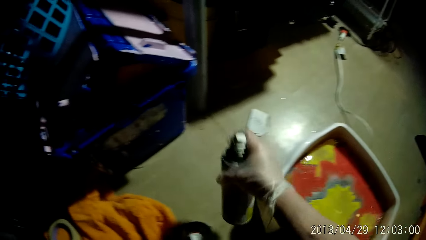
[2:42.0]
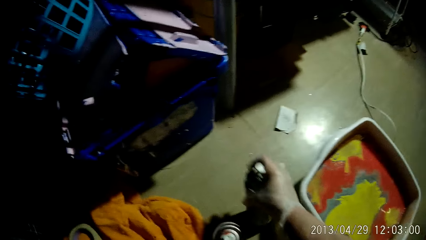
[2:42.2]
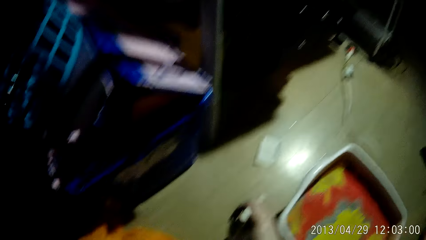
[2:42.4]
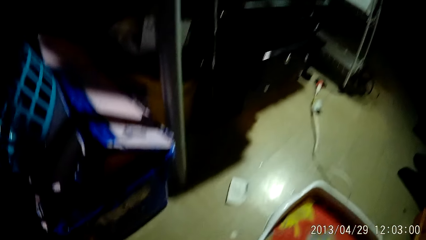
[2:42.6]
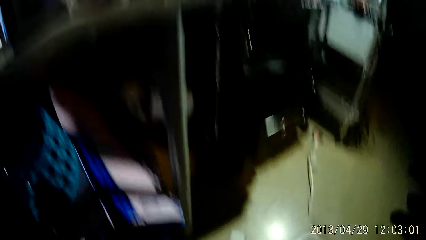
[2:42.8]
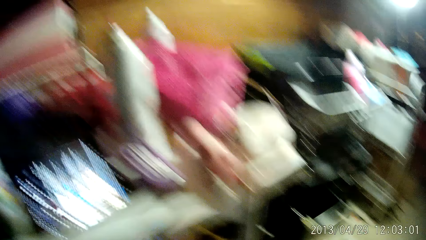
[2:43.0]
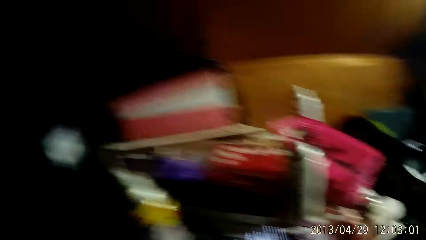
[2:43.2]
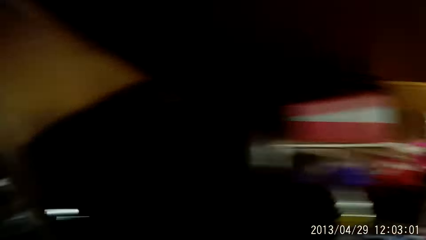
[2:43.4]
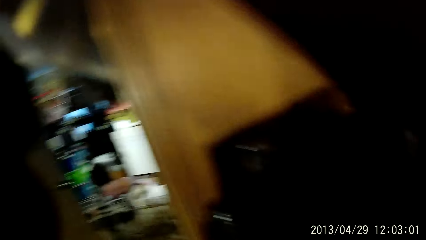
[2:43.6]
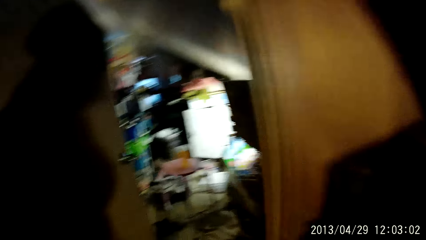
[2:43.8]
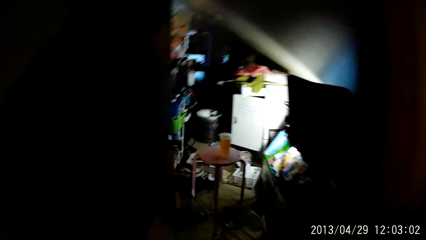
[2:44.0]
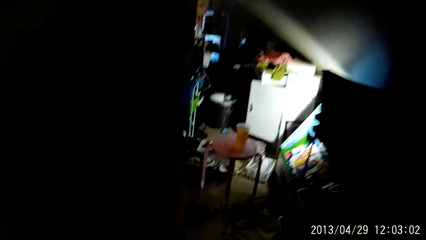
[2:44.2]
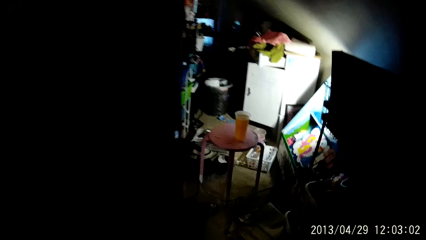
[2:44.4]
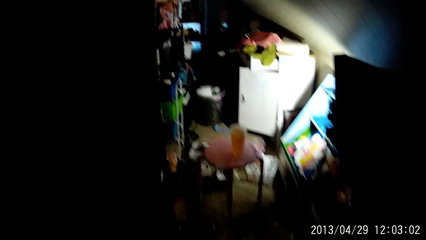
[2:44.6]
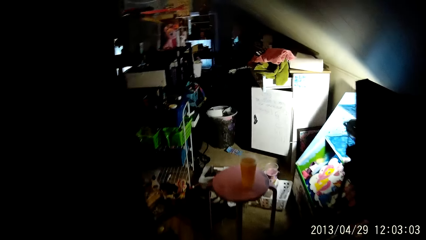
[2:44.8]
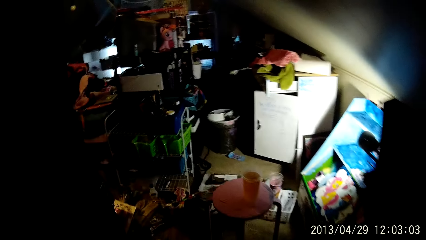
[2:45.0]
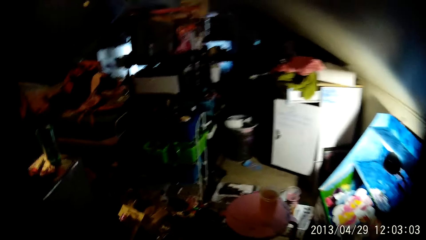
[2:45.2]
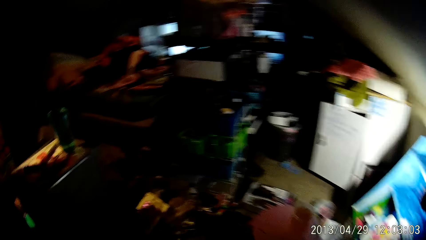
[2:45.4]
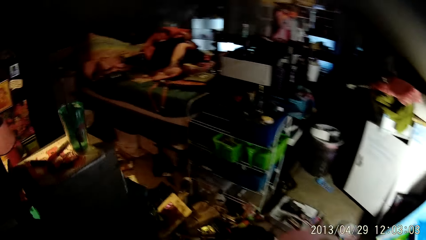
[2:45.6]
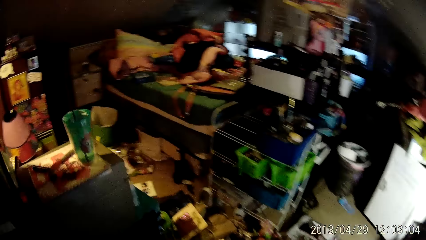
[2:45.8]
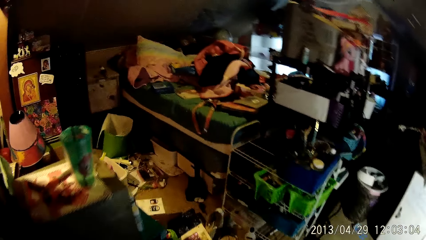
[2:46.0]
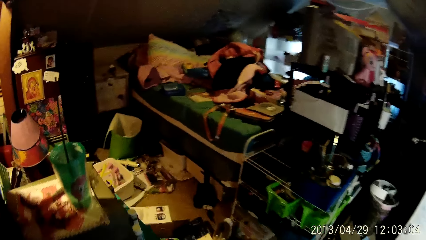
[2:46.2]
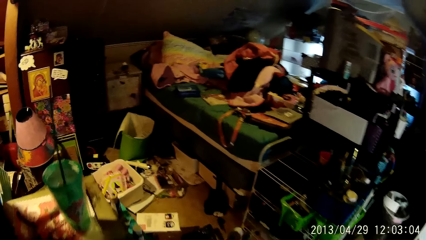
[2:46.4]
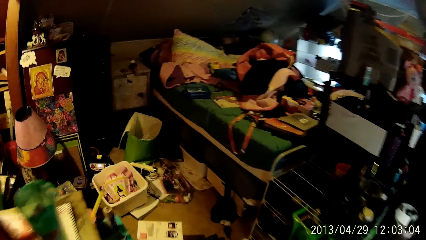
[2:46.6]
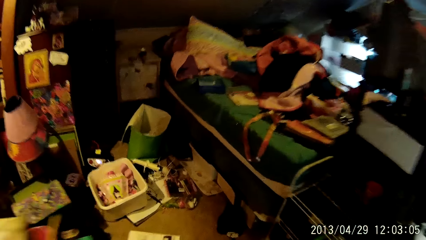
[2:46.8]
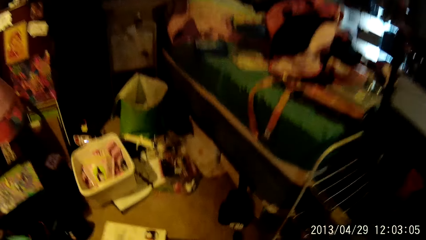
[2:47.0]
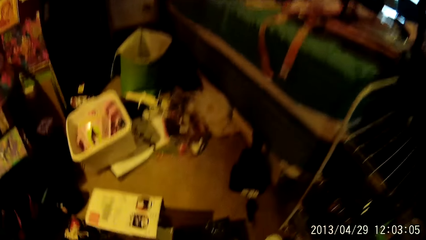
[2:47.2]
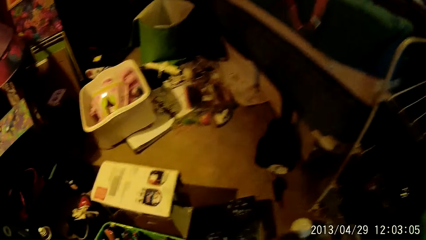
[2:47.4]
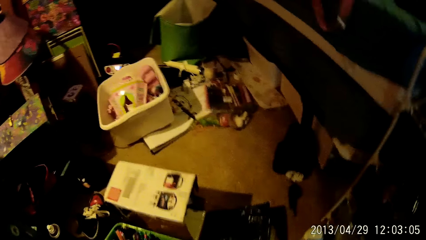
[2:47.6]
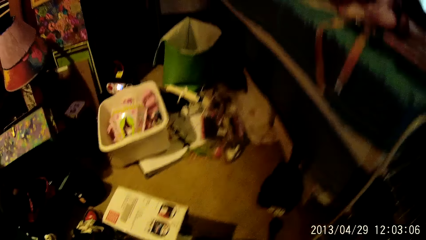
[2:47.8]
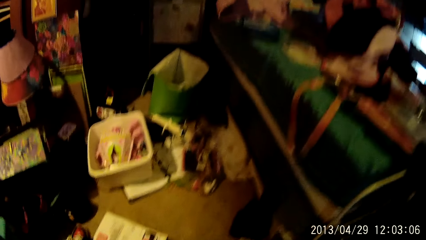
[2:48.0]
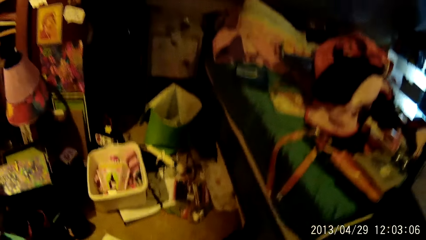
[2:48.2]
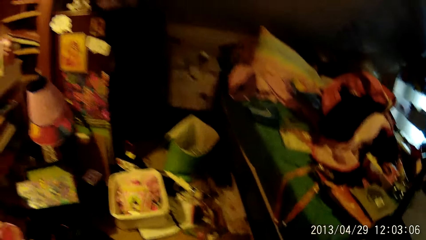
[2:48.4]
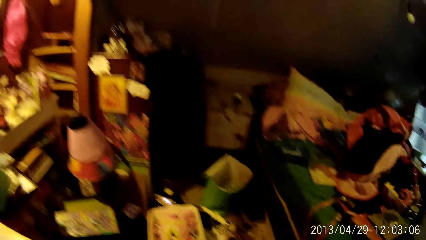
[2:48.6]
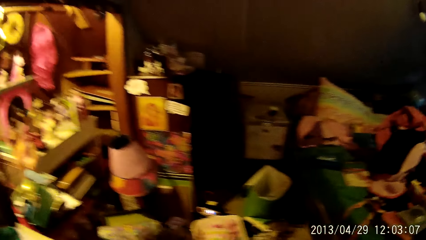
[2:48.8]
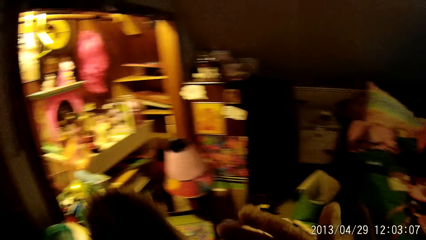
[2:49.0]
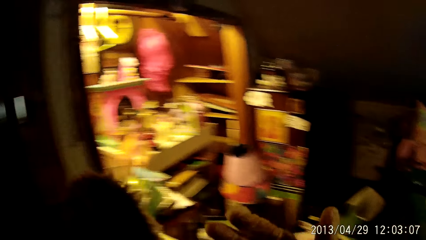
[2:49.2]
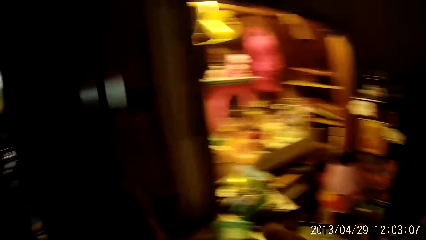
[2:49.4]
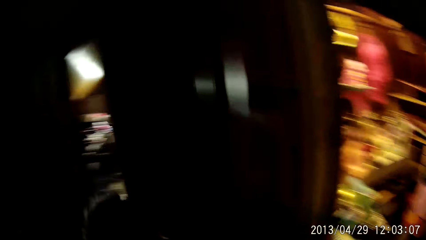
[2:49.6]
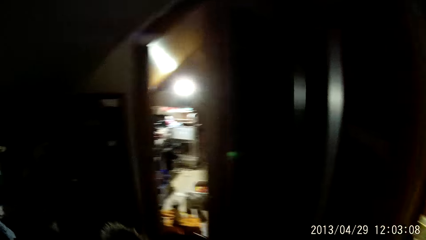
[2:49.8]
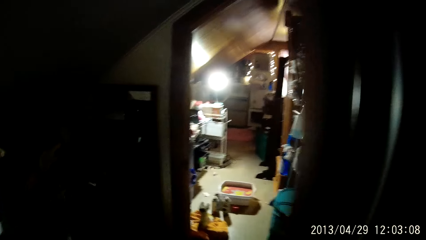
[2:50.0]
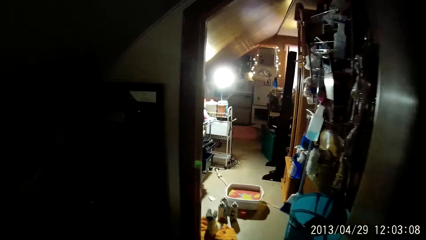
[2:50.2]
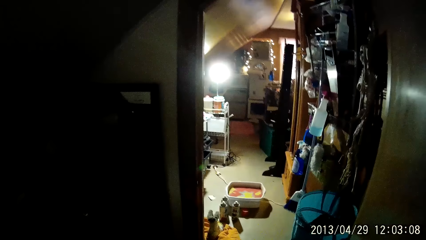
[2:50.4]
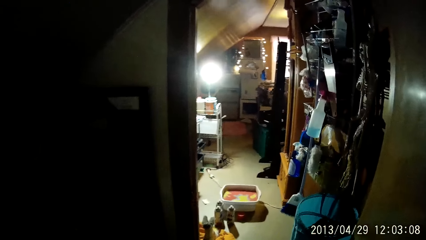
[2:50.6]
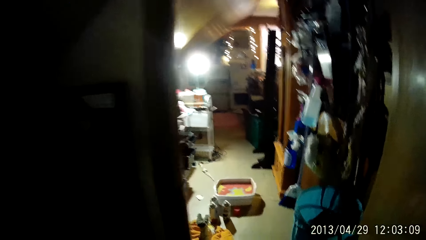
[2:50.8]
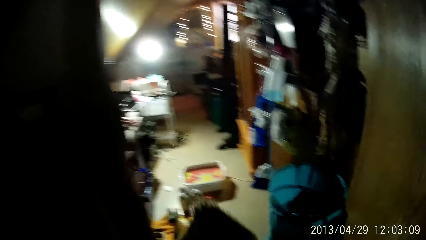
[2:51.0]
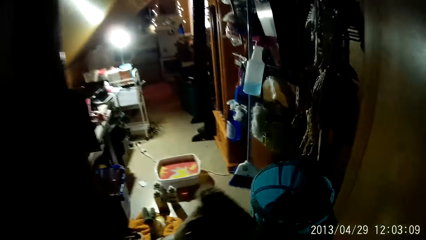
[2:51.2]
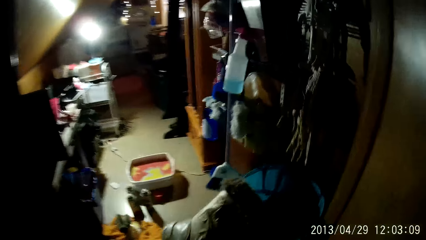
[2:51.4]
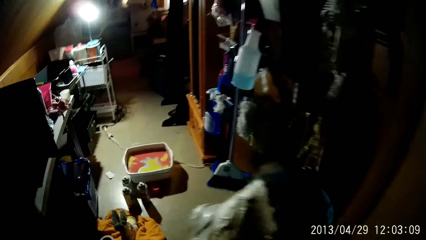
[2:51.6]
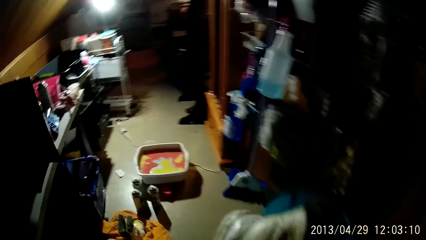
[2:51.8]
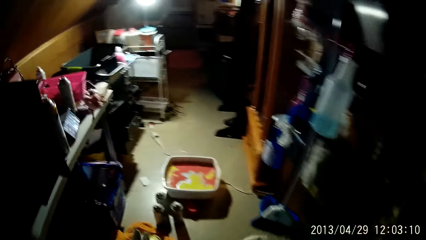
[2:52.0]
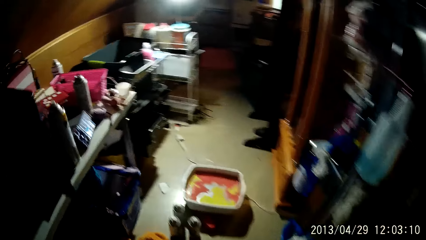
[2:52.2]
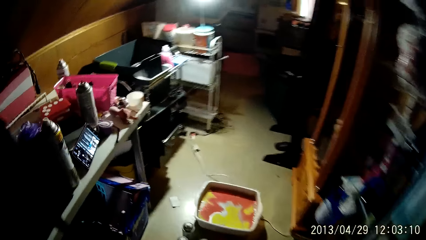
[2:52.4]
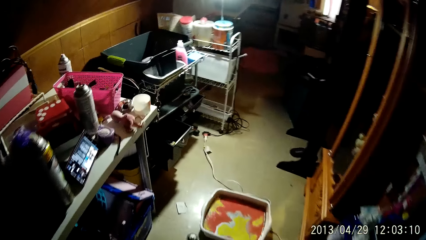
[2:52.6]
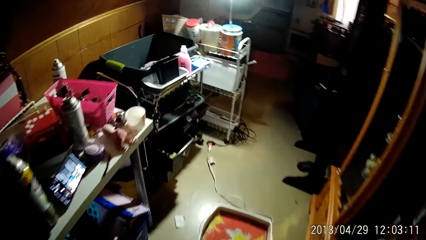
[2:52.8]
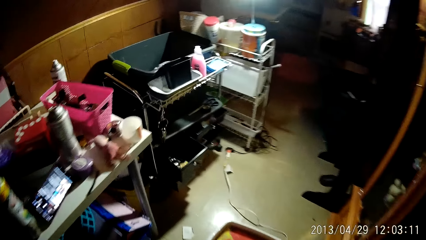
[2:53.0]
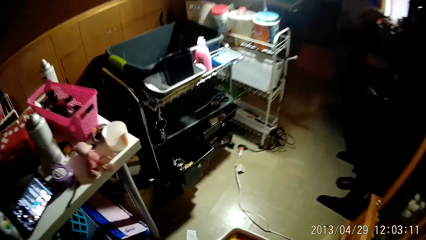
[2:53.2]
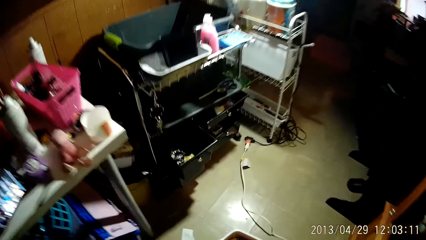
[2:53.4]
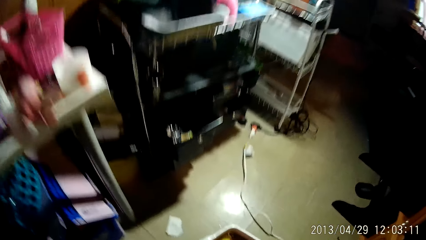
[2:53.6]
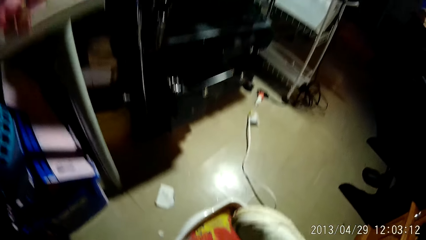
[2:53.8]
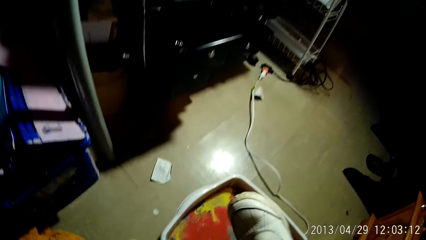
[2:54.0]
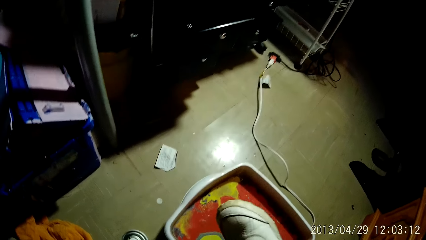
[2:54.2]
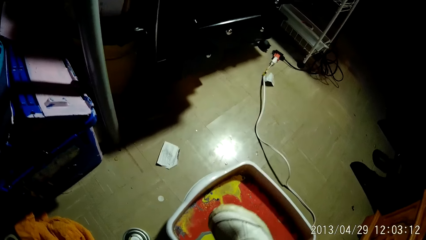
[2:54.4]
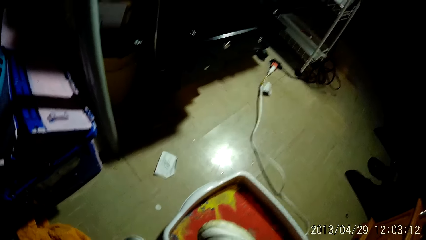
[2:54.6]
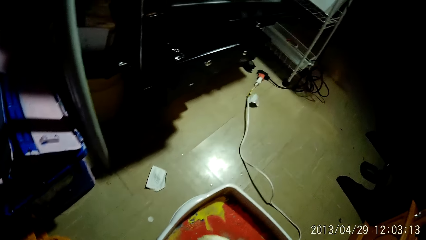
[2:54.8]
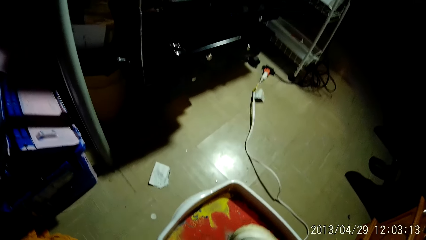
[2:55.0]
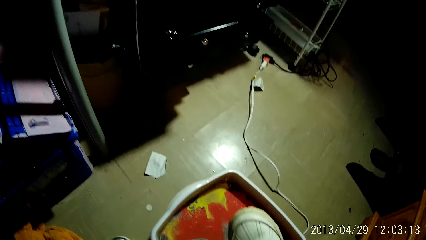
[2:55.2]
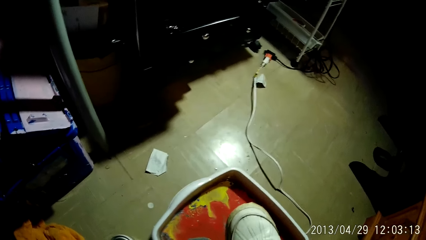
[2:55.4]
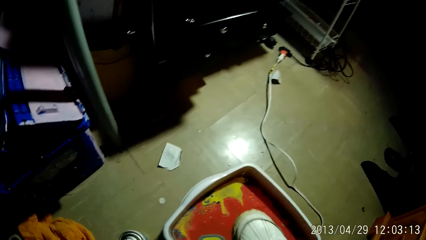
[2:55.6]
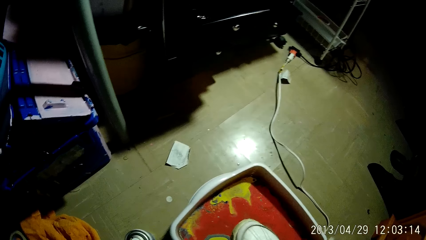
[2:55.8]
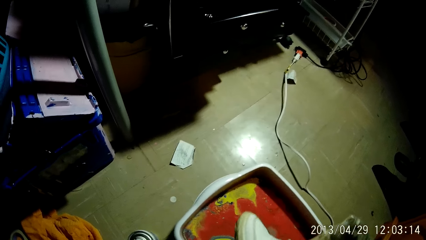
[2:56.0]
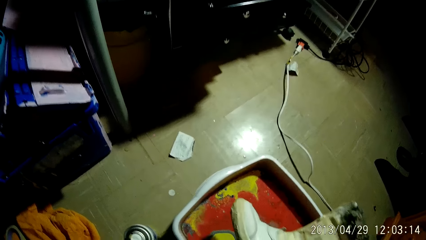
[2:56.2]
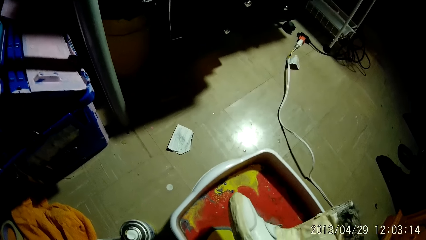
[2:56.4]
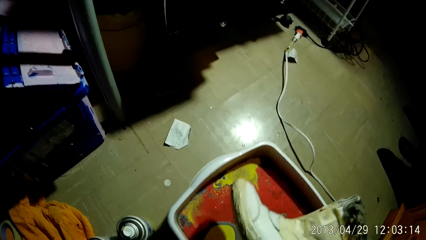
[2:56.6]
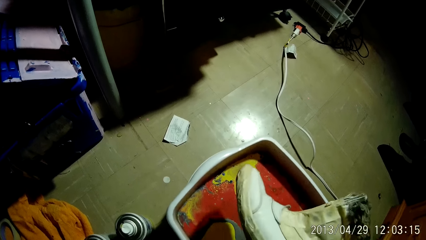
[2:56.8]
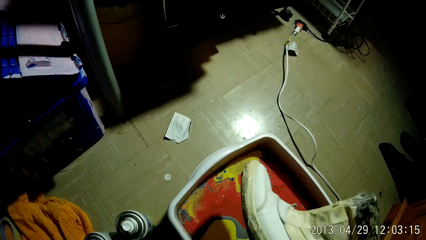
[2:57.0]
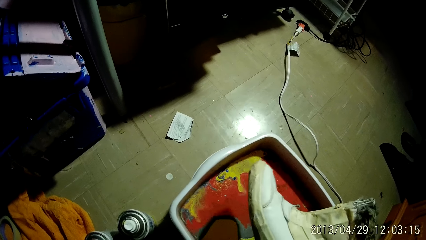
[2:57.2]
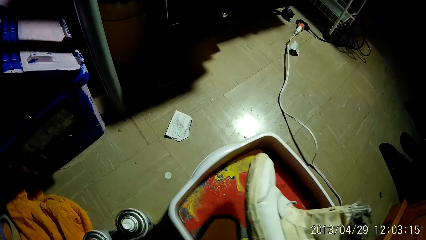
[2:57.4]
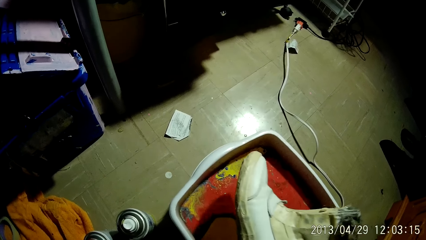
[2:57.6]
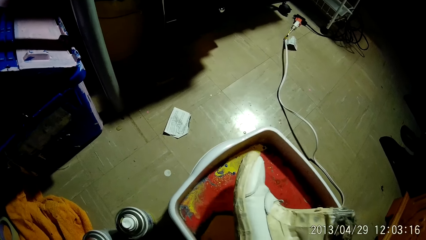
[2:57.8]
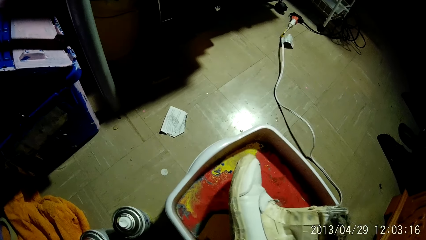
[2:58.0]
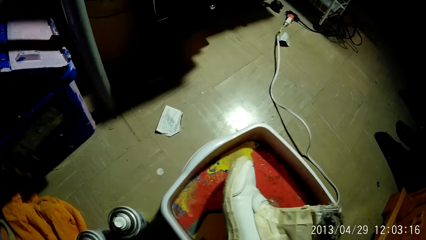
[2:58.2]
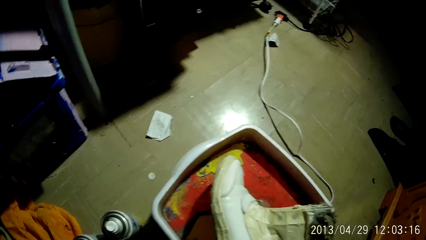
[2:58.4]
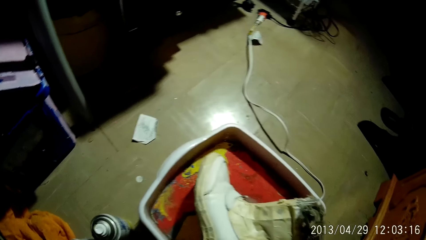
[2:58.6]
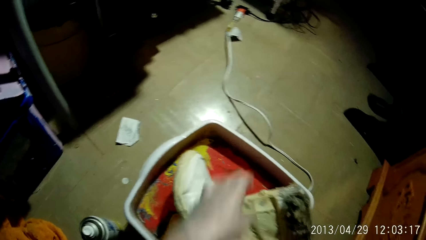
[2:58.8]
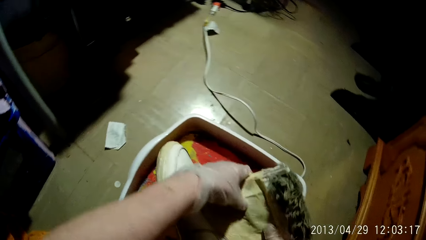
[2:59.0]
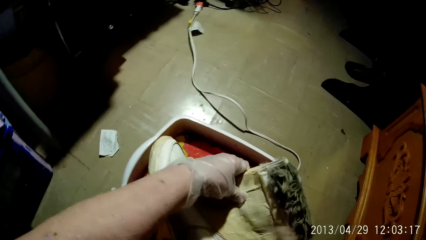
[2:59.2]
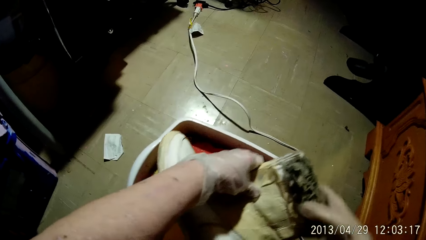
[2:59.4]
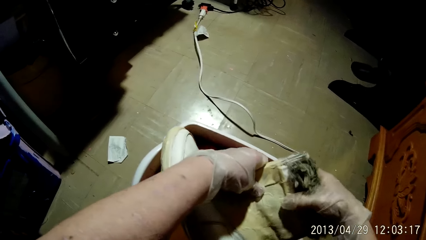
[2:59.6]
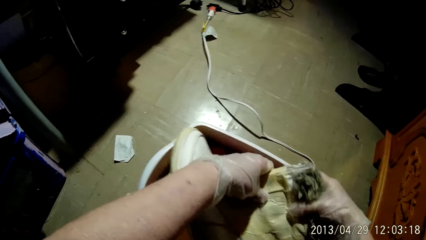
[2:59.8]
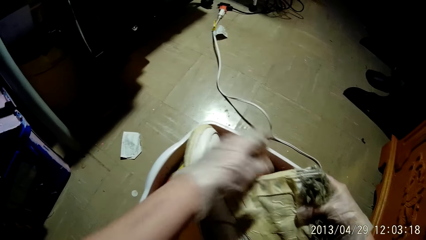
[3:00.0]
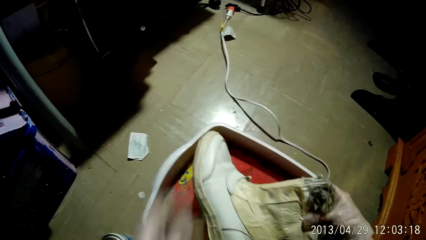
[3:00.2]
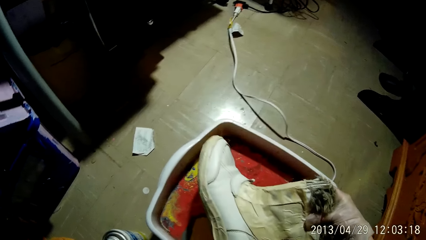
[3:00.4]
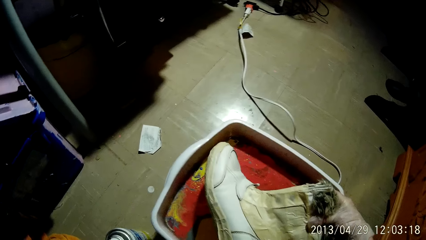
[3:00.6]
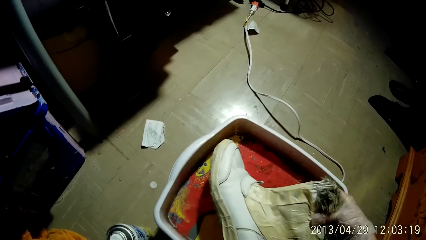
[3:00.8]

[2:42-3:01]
The camera wearer places the spray can on the floor with her right hand. She walks around. She holds a shoe with her right hand. She dips the shoe into the basin. She holds the shoe with both hands.
